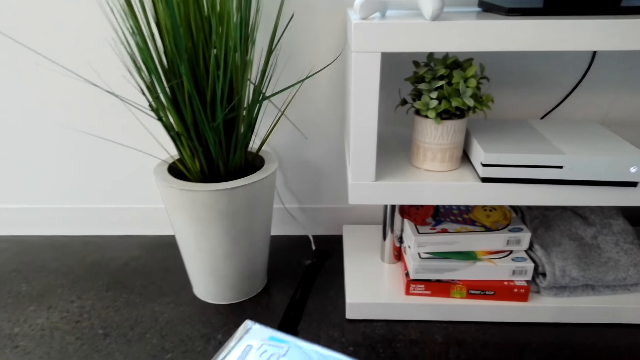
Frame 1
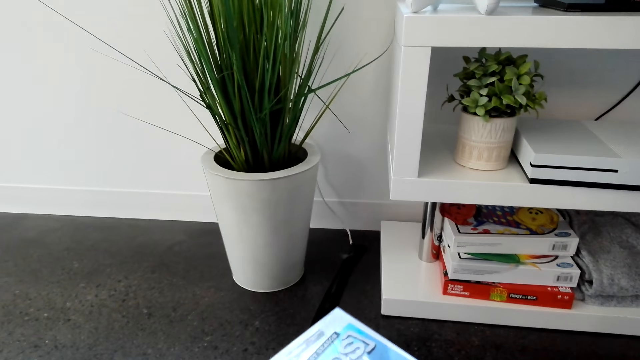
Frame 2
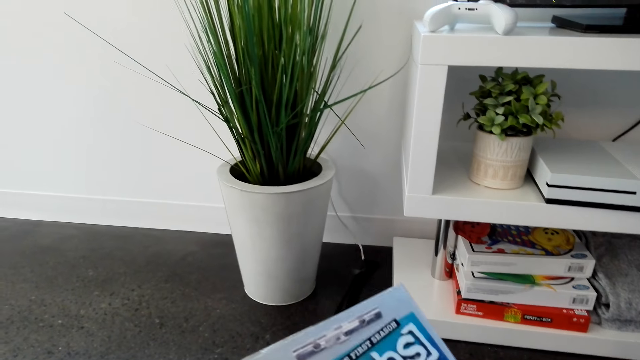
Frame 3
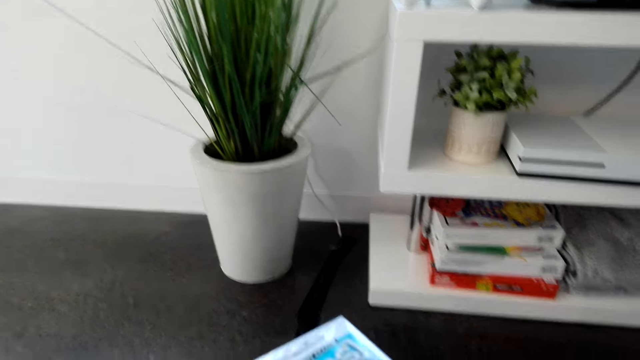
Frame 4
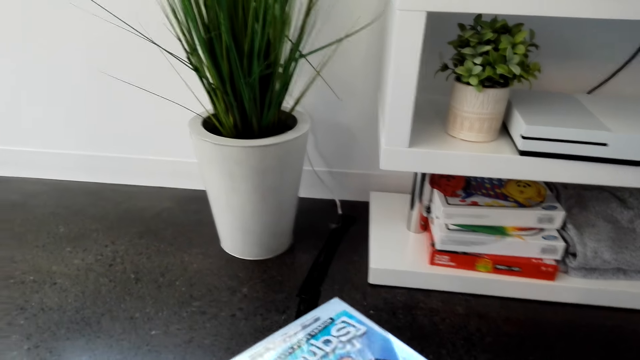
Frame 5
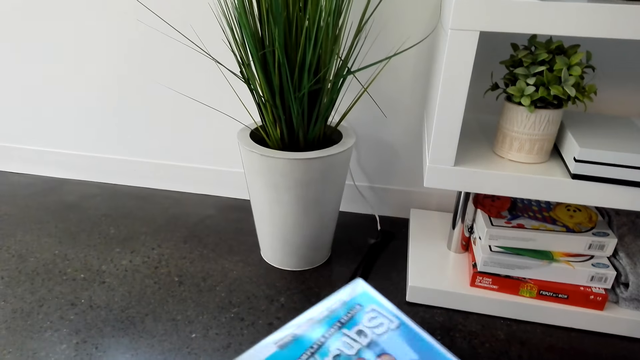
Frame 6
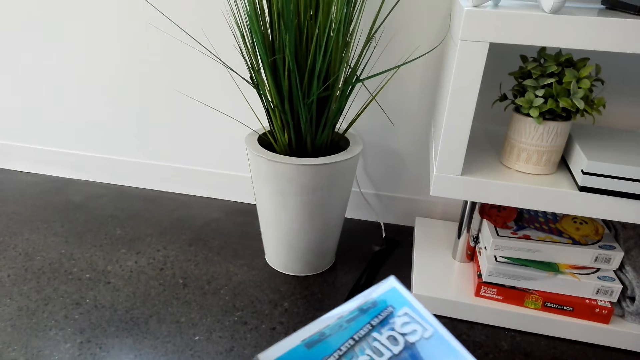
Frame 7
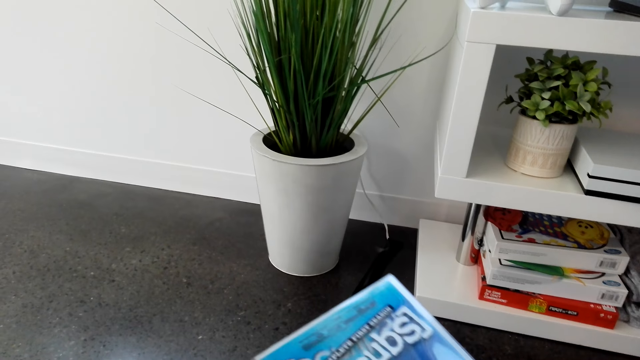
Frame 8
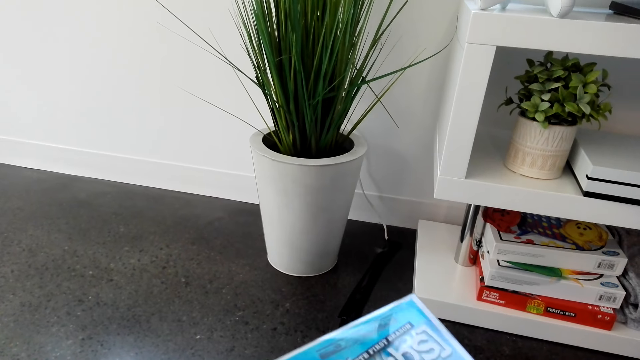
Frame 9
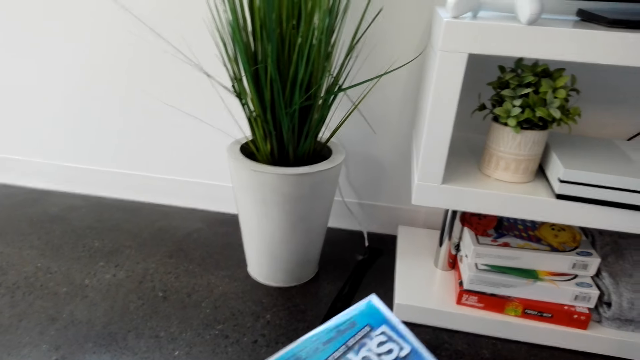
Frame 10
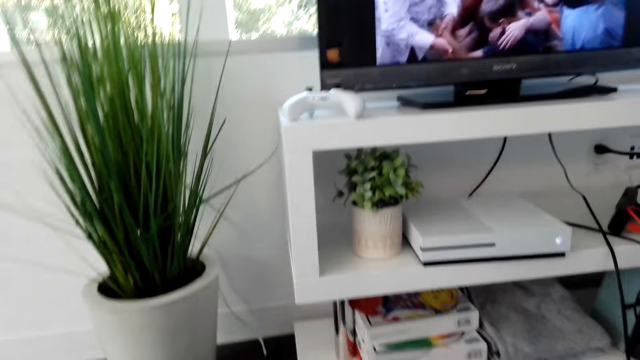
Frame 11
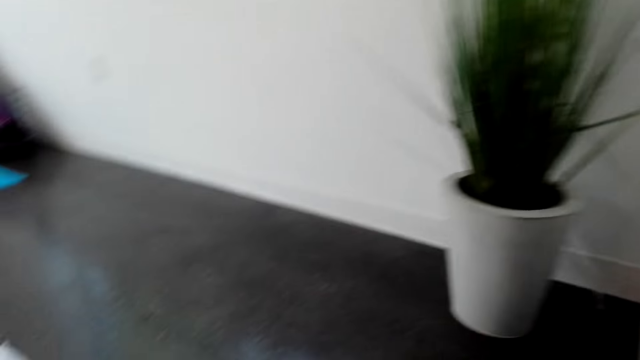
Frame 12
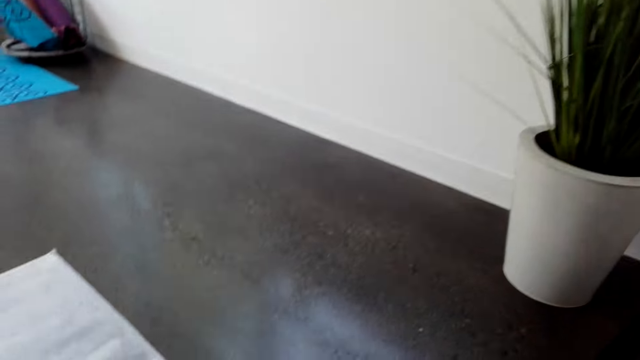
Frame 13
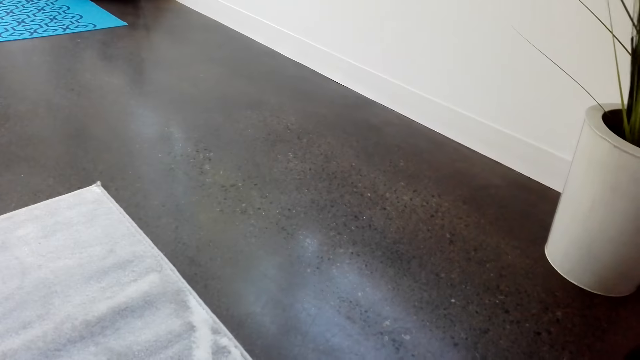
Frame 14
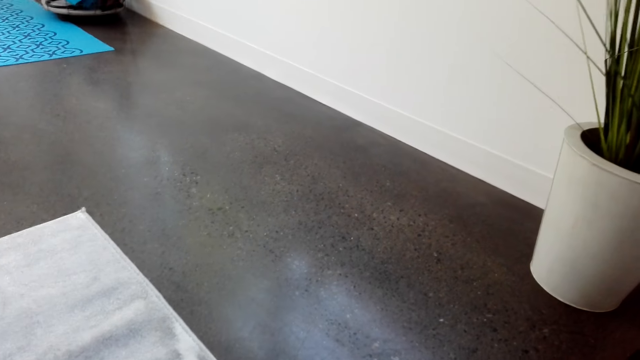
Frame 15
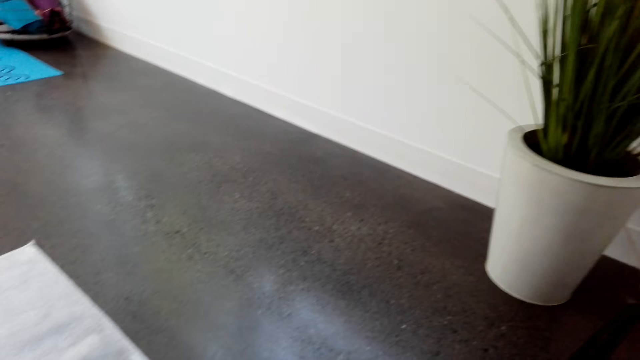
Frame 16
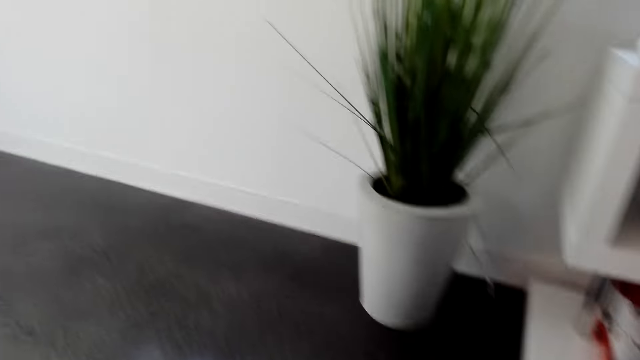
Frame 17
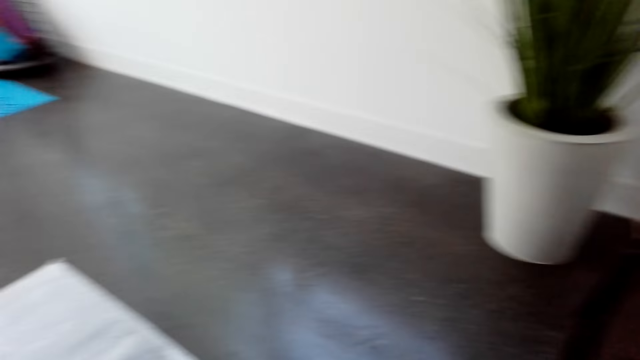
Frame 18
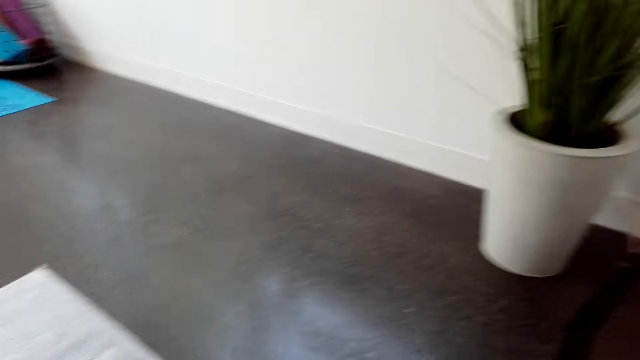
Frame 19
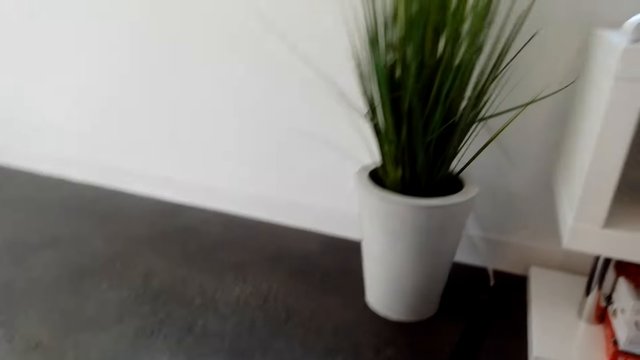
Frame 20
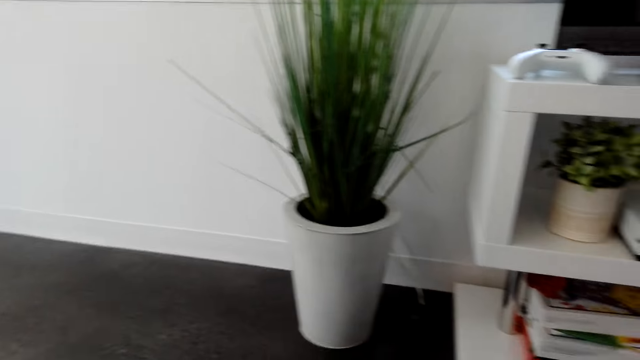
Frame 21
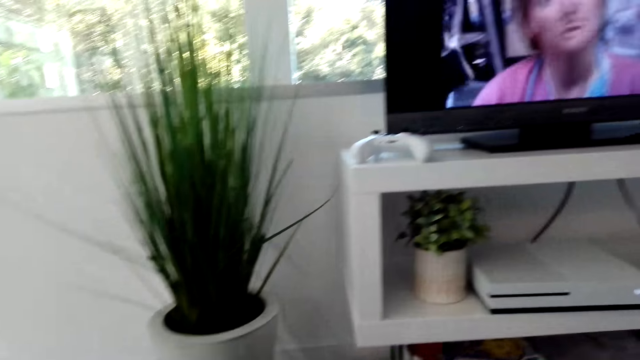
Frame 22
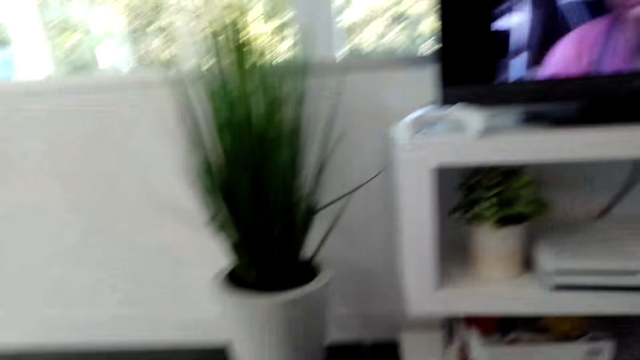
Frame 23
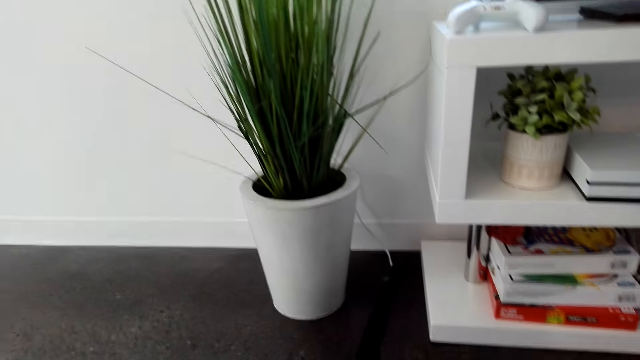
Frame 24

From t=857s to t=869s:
The camera wearer looks around.

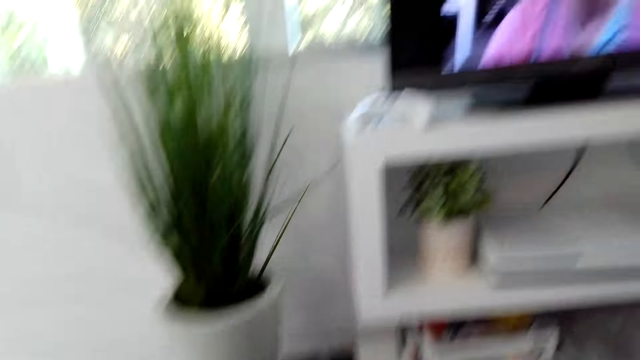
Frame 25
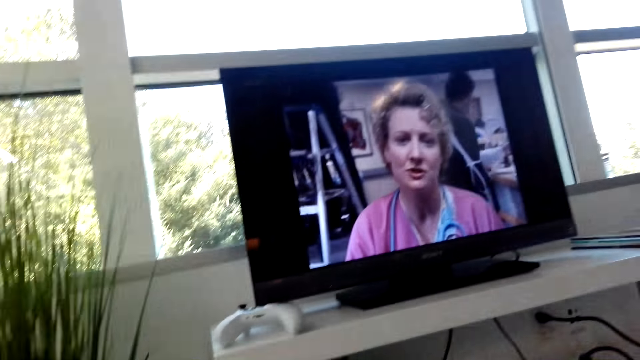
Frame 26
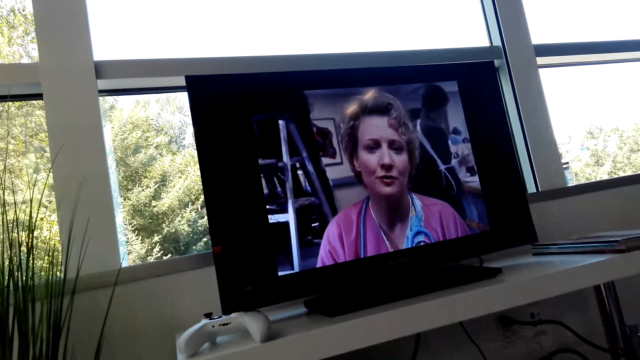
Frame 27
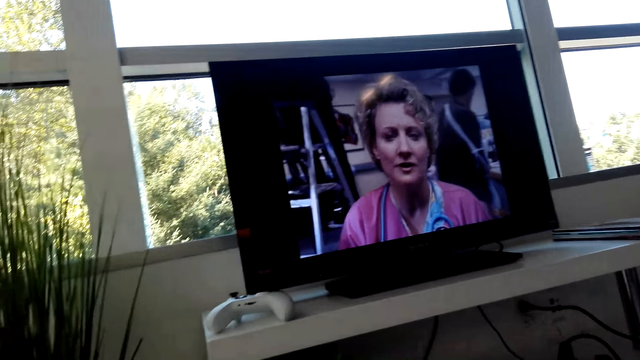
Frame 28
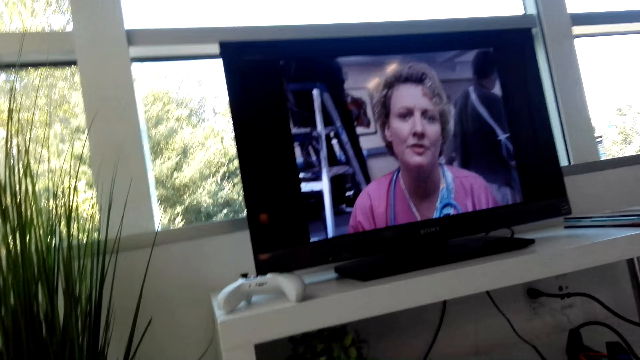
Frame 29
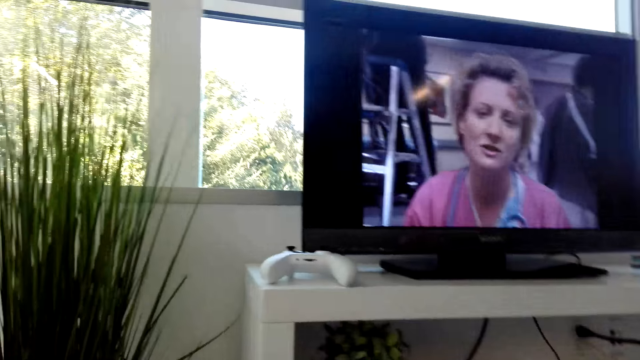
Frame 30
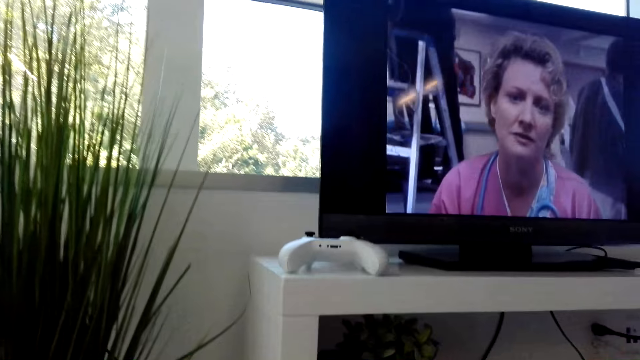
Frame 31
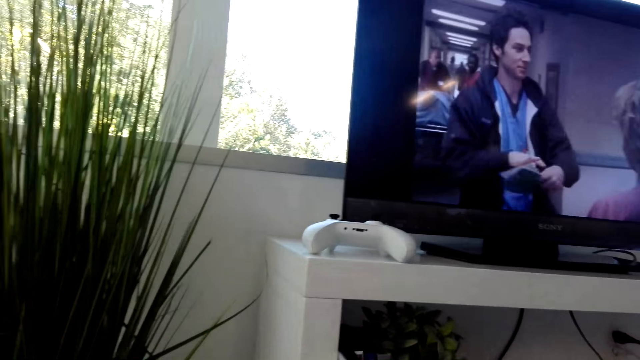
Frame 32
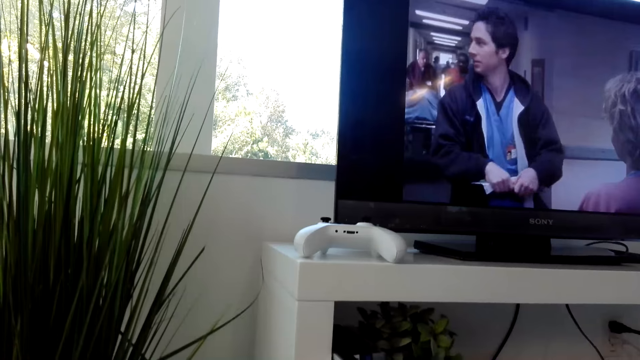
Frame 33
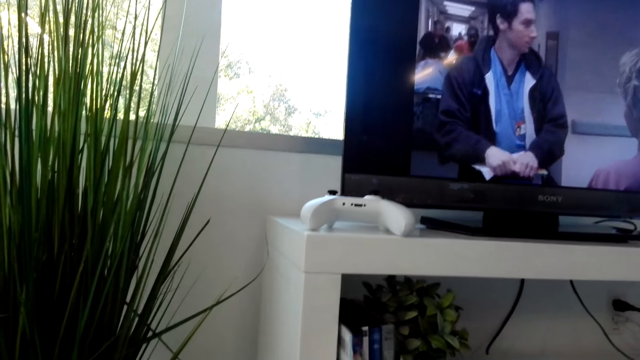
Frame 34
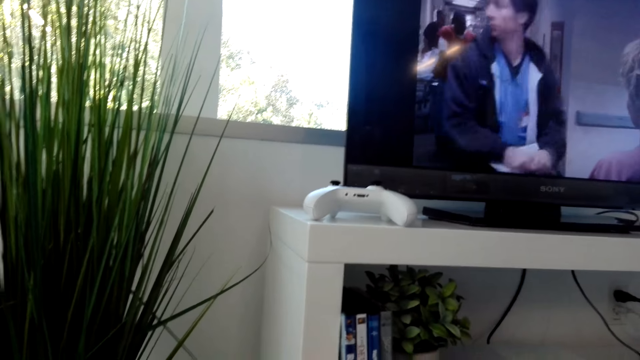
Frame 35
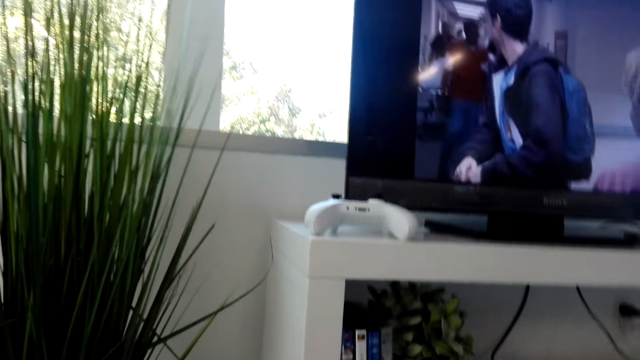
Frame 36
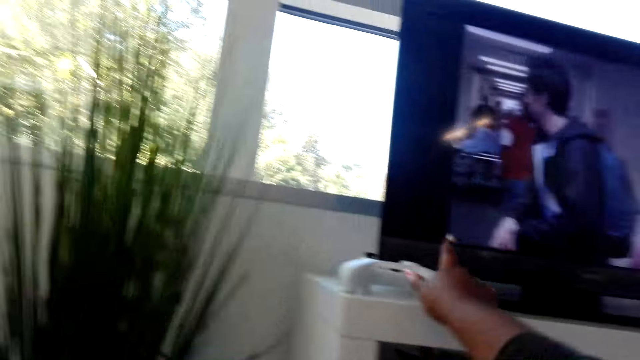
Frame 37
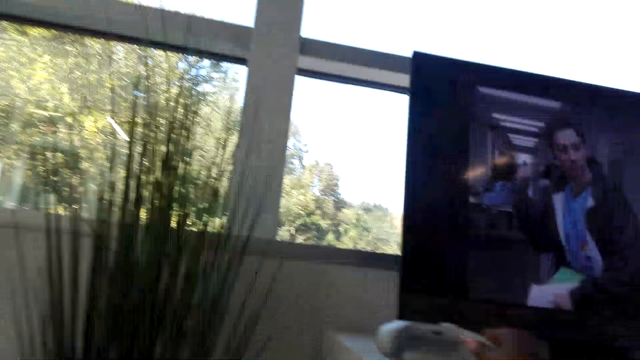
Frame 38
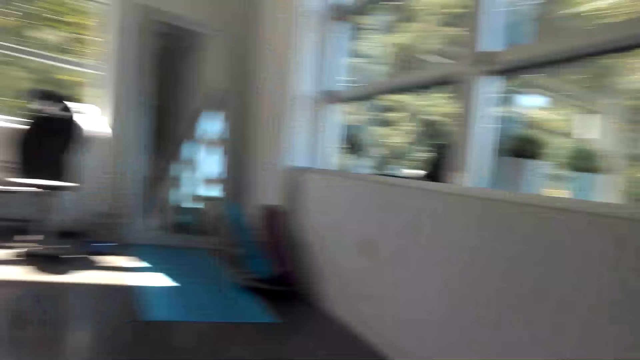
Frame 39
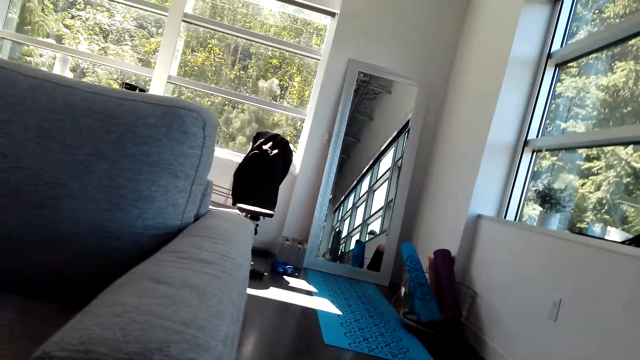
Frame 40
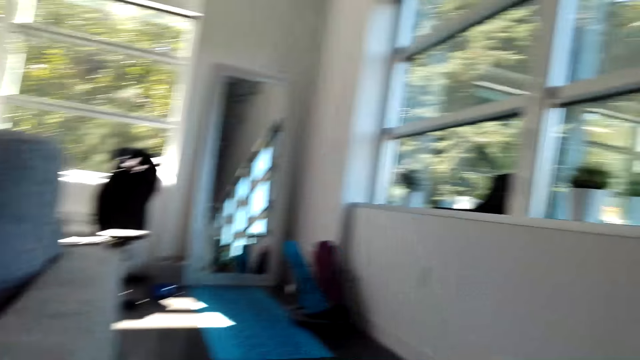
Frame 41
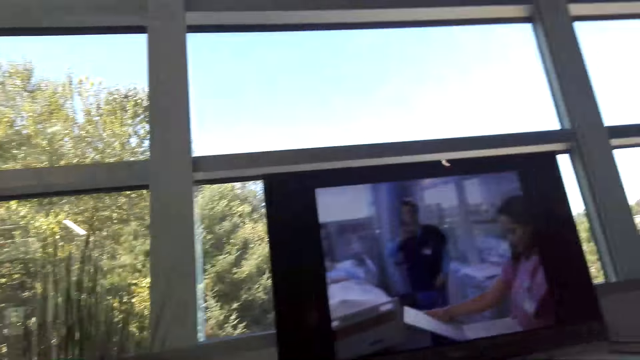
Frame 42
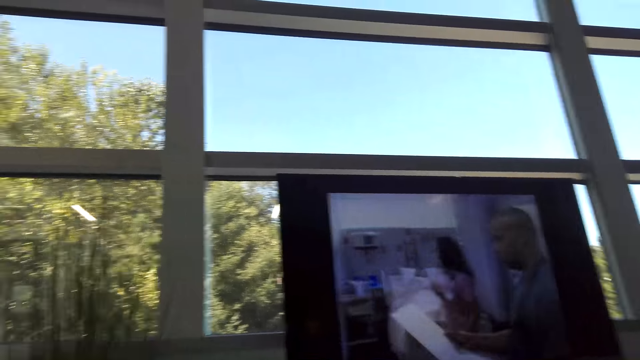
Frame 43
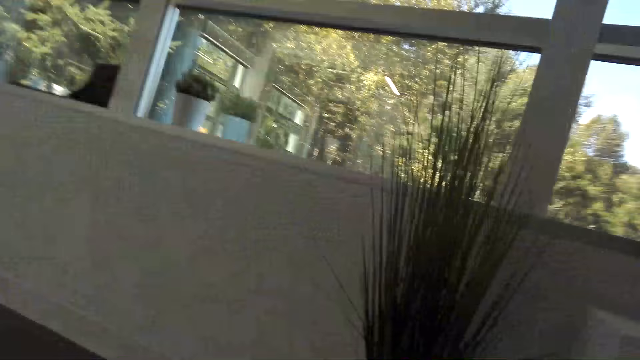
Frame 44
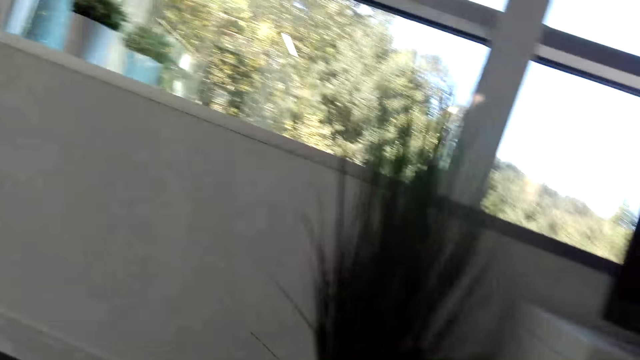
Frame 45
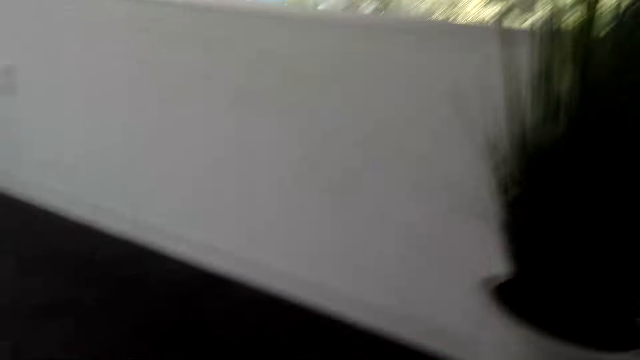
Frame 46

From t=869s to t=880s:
The camera wearer picks up a game pad. They throw cloths on the chair. They look around.
